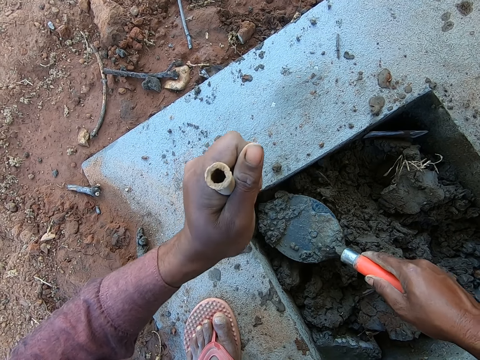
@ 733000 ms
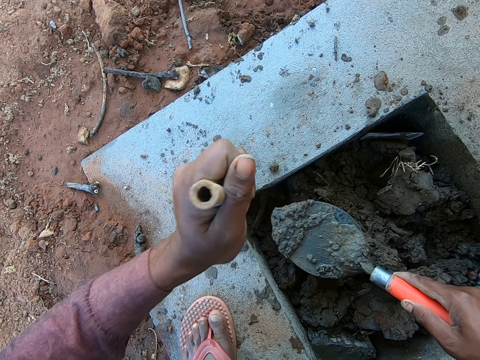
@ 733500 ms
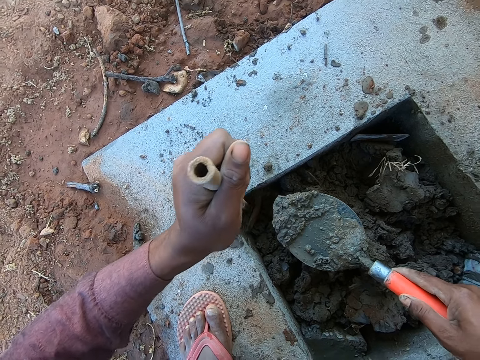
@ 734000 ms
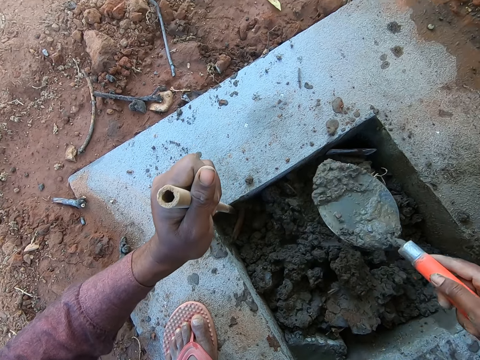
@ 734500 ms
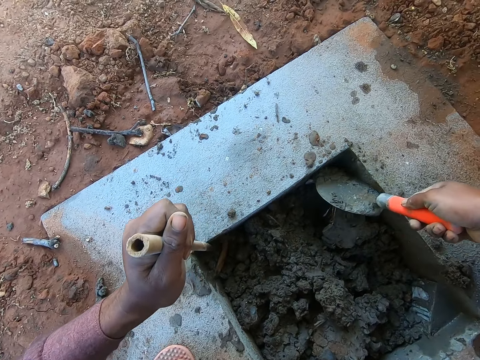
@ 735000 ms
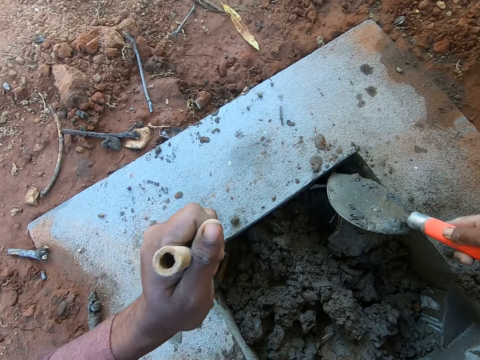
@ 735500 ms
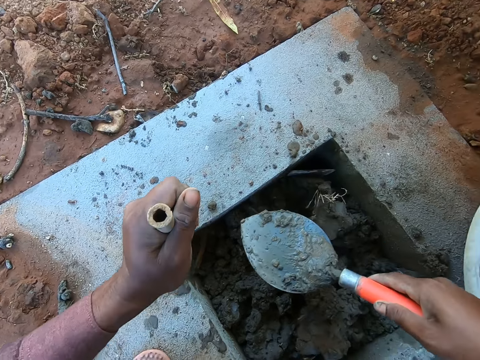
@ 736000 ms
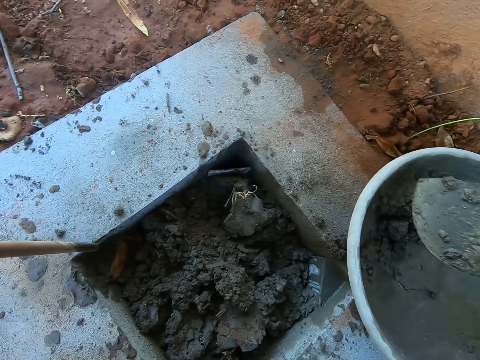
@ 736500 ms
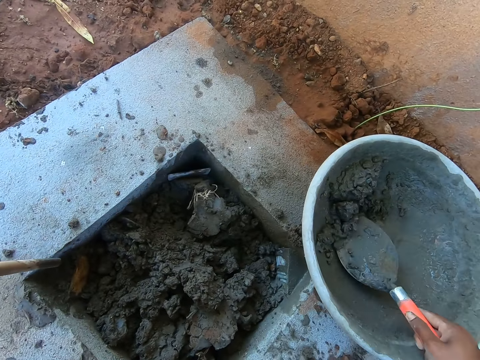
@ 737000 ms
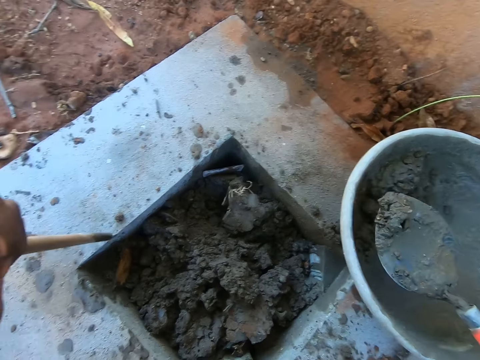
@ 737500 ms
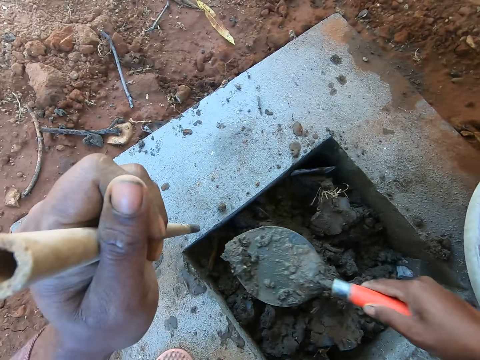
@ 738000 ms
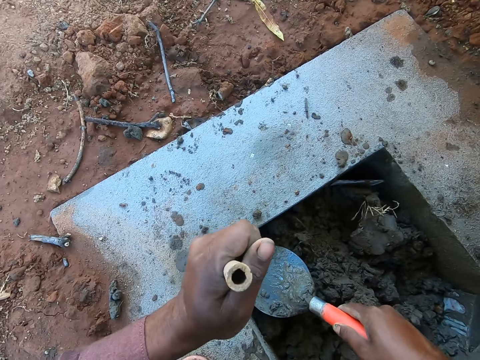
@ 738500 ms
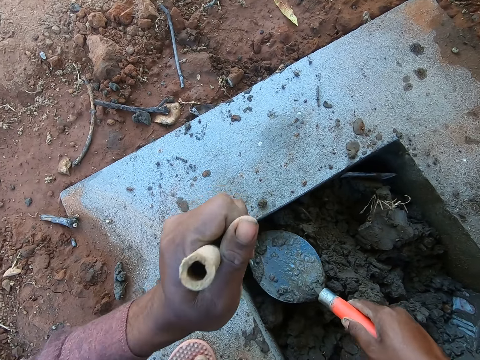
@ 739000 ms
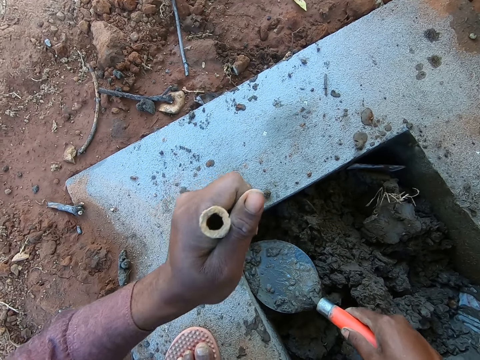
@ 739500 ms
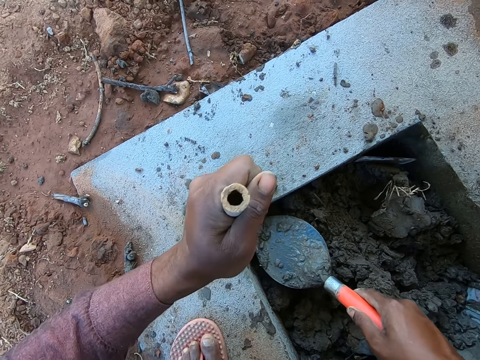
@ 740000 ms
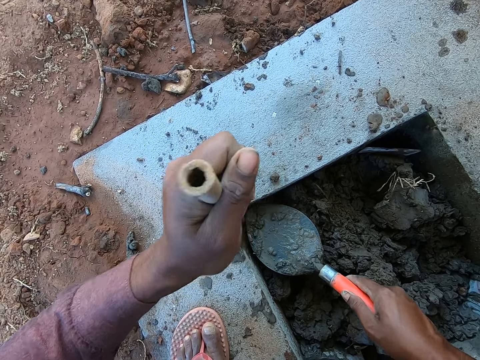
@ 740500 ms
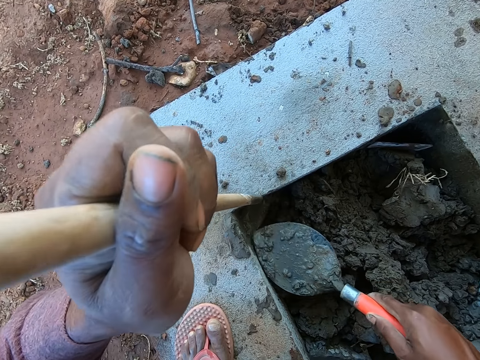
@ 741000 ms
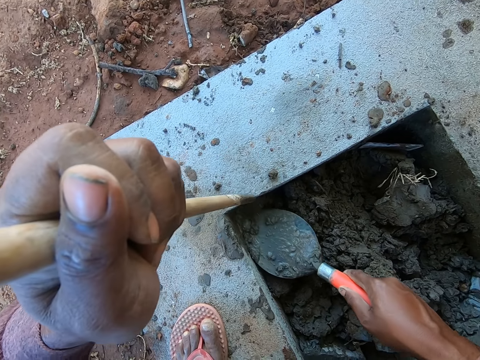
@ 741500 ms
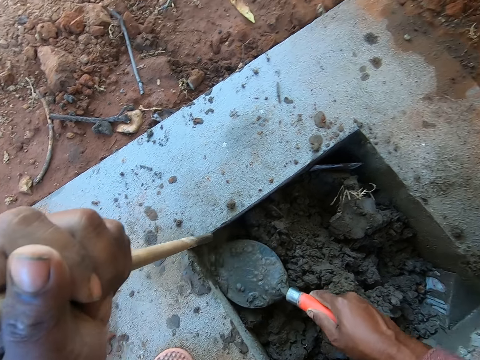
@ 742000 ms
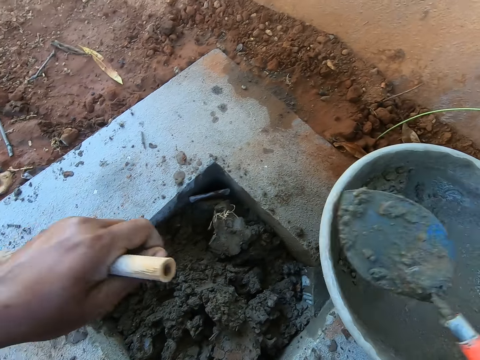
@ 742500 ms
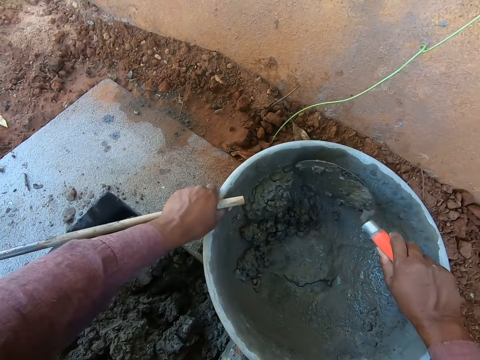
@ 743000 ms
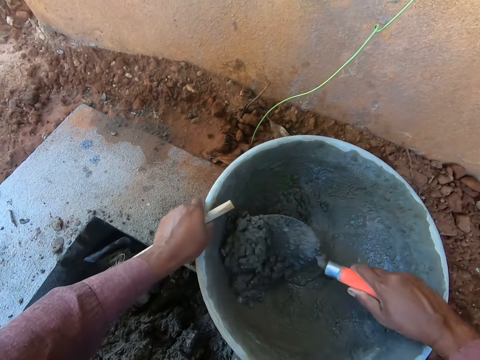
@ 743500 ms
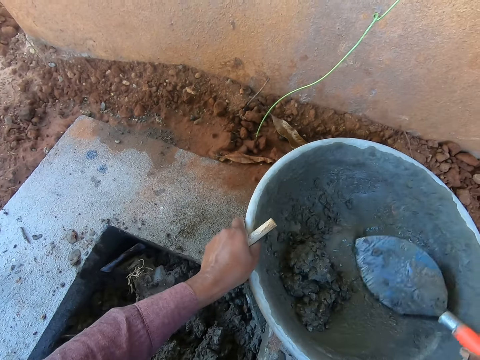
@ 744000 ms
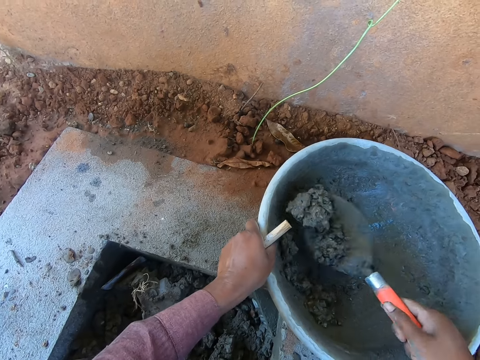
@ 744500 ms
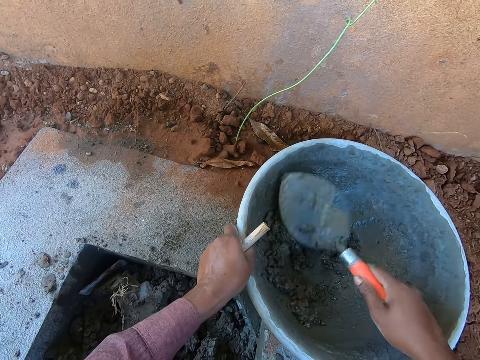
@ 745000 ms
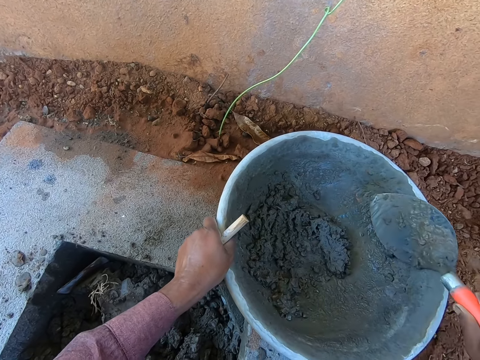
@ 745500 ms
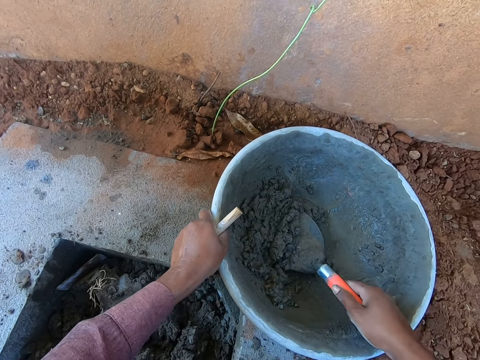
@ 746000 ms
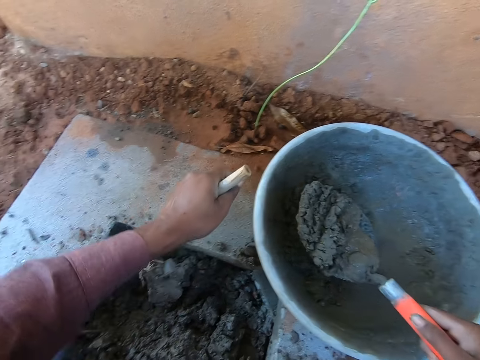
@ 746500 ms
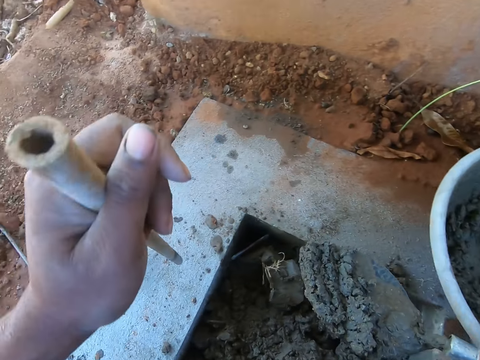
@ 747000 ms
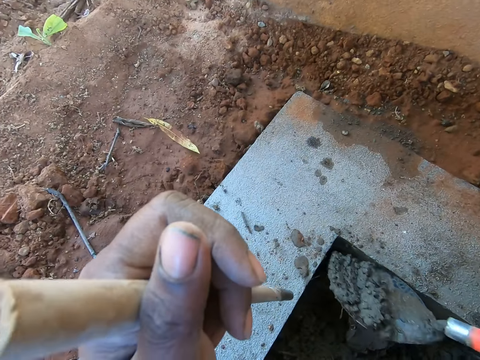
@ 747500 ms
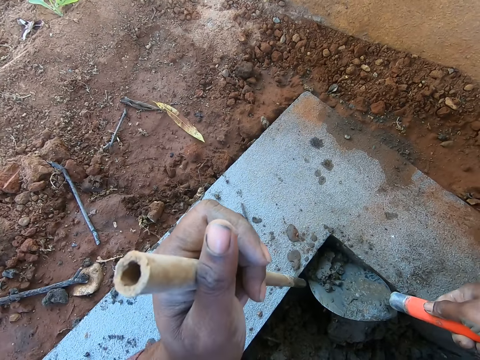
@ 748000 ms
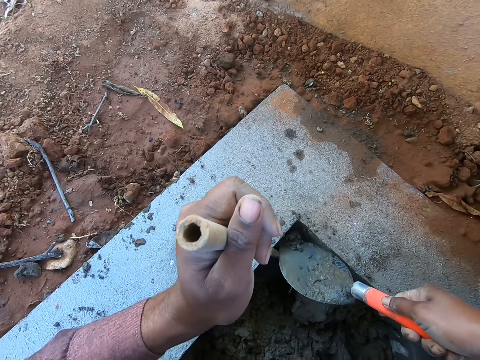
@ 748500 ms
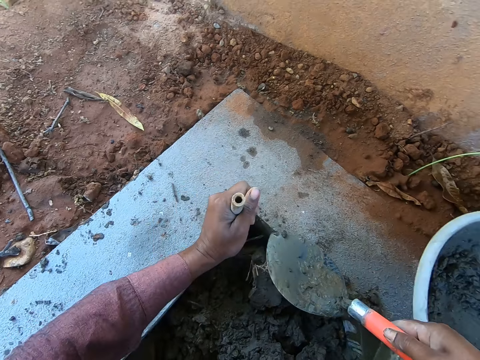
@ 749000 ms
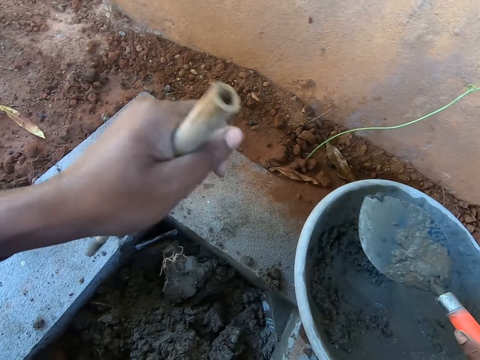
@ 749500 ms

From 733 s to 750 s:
The camera wearer drops the mortar in the hole. They scoop the slab or mortar with a trowel. They drop the mortar in the hole. They level the slab with a stick. They level the slab with the trowel. They hold the mortar pan. They scoop the slab with the trowel. They mix the mortar. They drop the mortar in the hole.

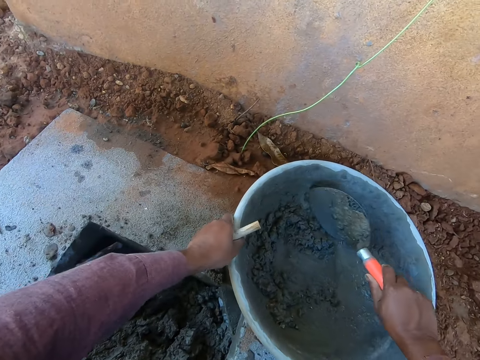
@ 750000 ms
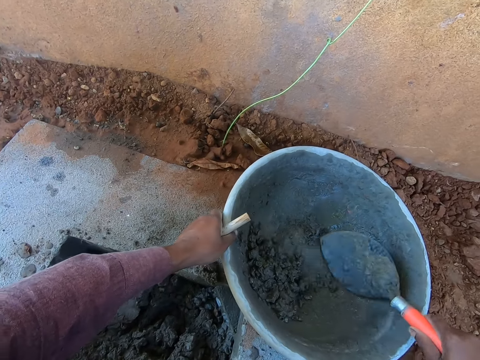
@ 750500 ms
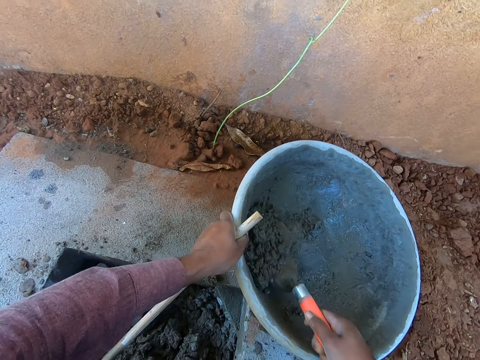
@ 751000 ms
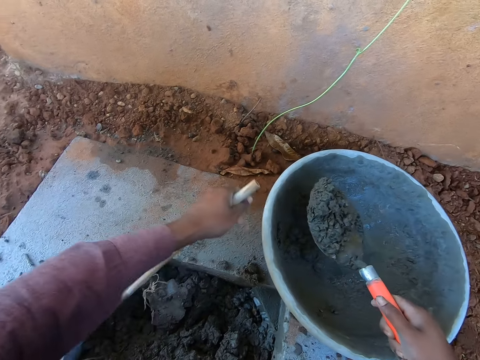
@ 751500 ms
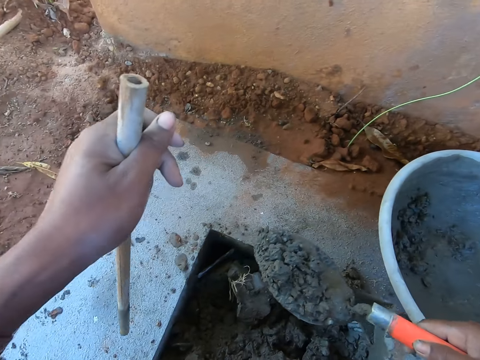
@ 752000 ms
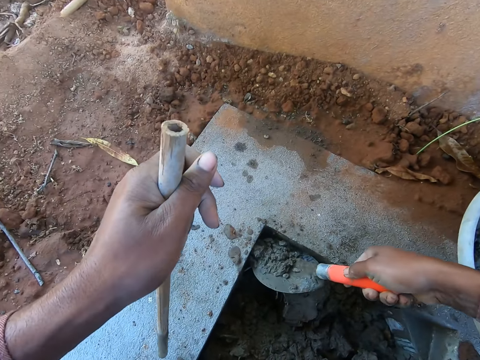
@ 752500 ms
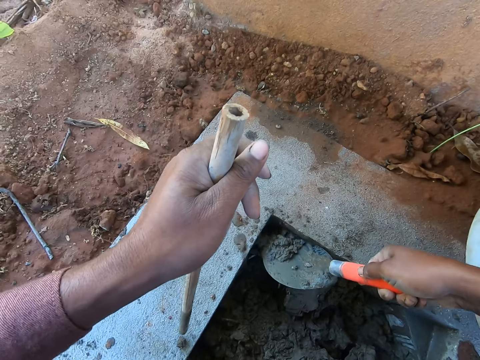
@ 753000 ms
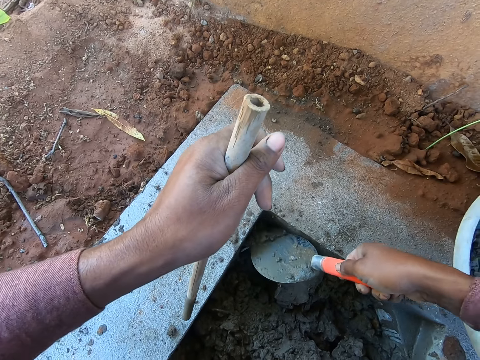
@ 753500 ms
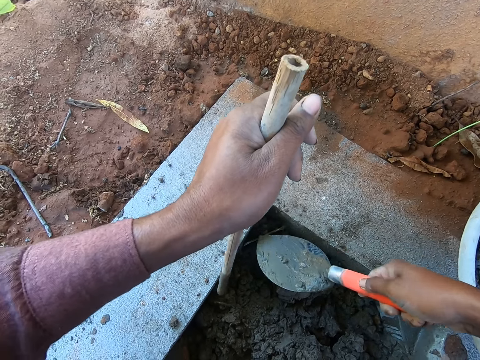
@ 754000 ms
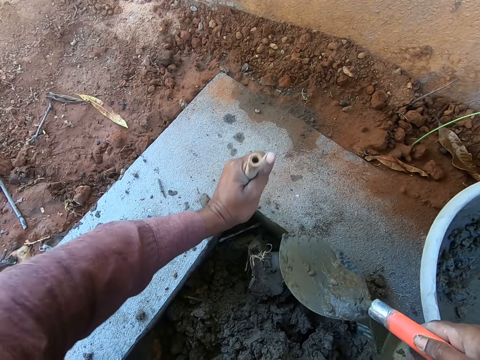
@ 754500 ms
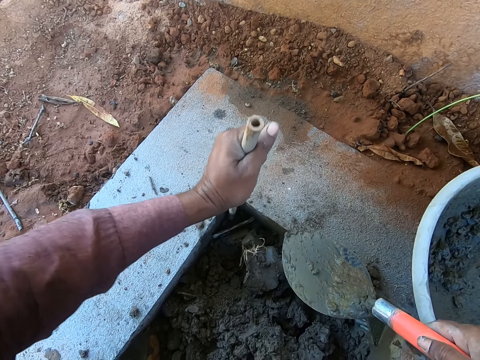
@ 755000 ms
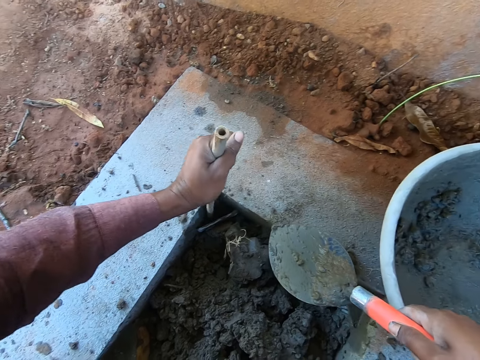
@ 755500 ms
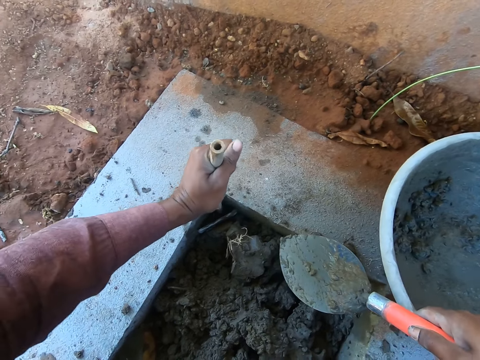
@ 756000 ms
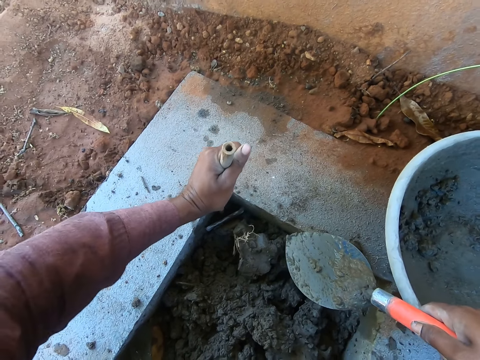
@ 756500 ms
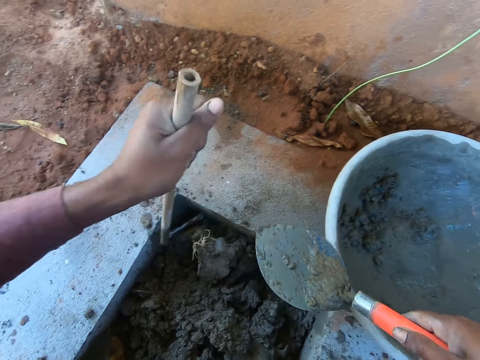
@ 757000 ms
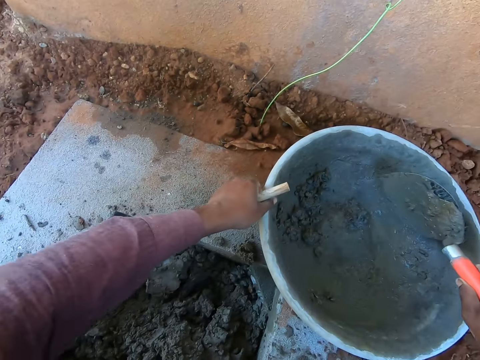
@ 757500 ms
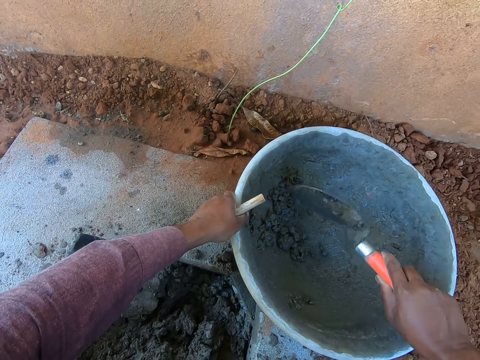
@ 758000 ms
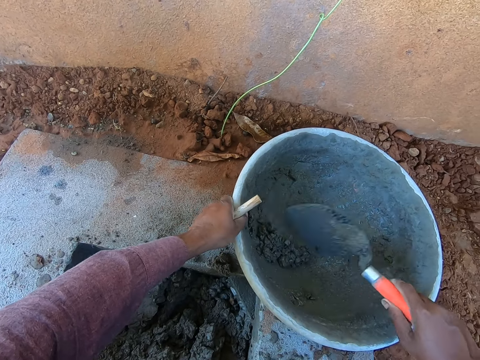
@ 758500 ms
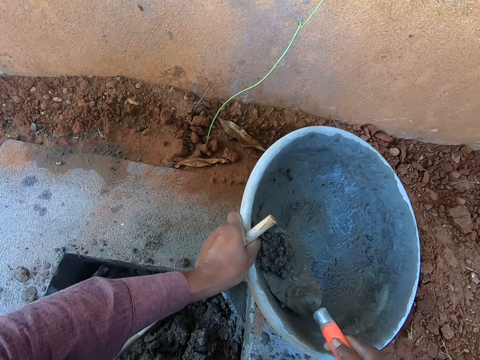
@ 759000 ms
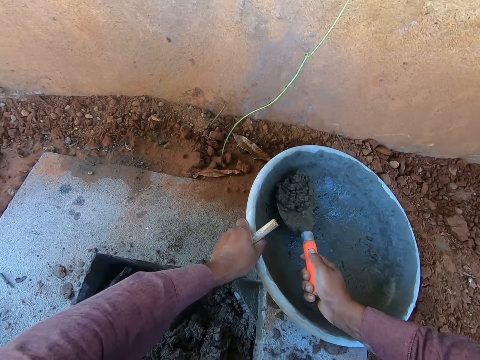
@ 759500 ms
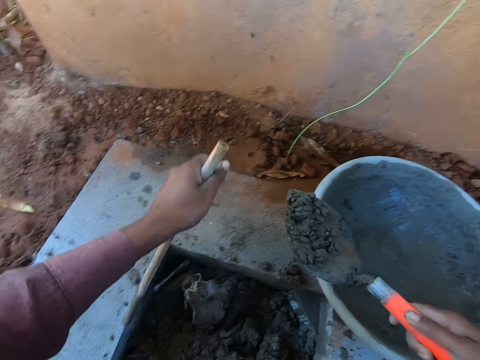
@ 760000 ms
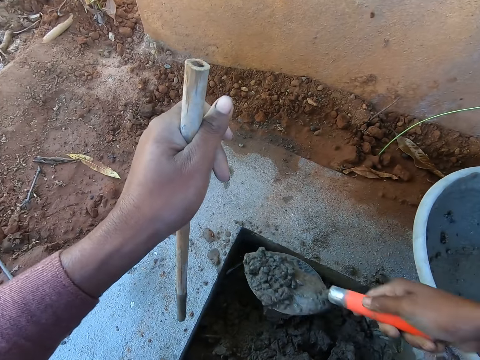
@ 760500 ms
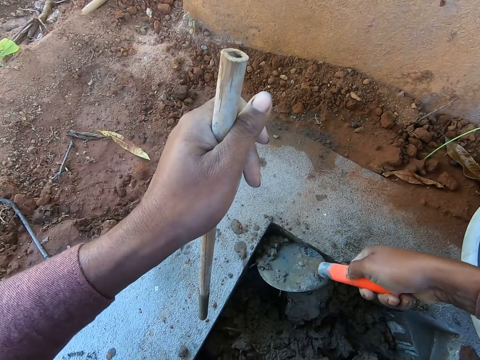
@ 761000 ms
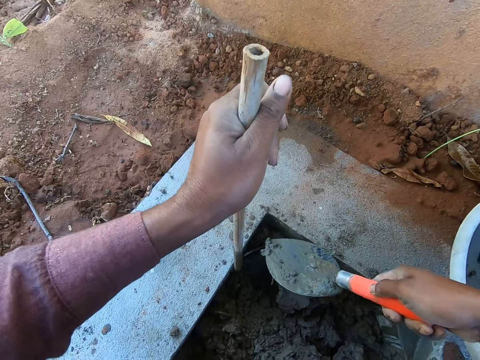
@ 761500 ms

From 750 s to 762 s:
The camera wearer holds the mortar pan by hand. They scoop the slab or mortar with a trowel. They drop the mortar in the hole. They move the mortar with a stick. They level the slab with the stick. They hold the mortar pan. They scoop the slab with the trowel. They drop the mortar in the hole.
